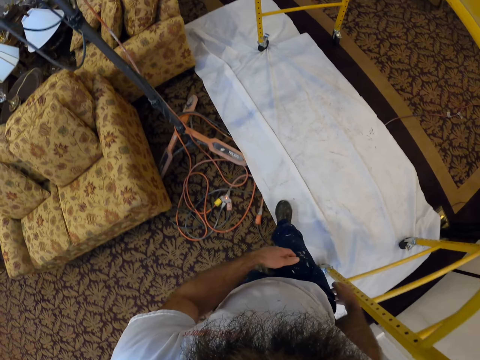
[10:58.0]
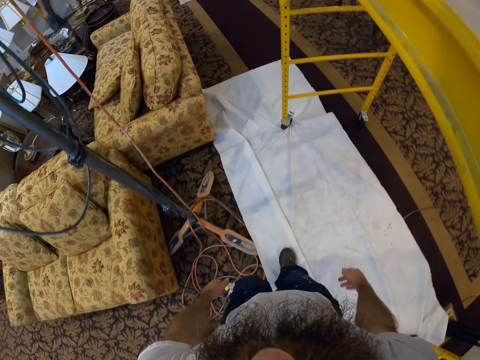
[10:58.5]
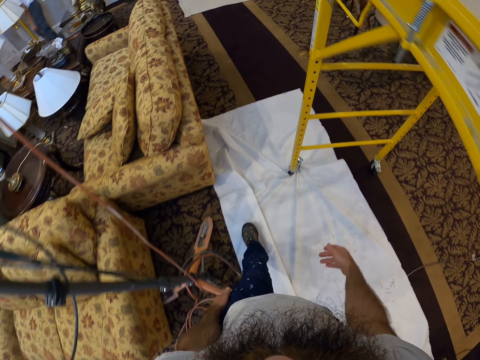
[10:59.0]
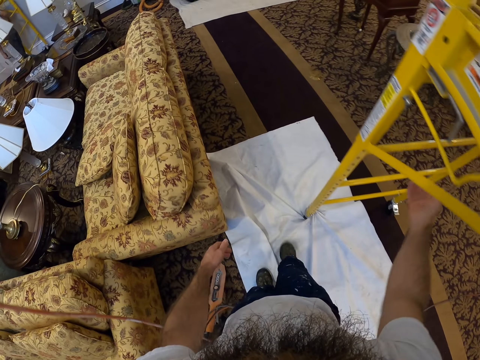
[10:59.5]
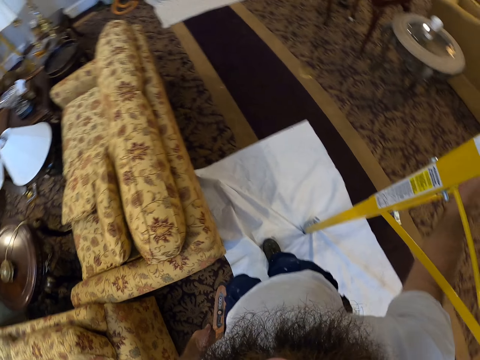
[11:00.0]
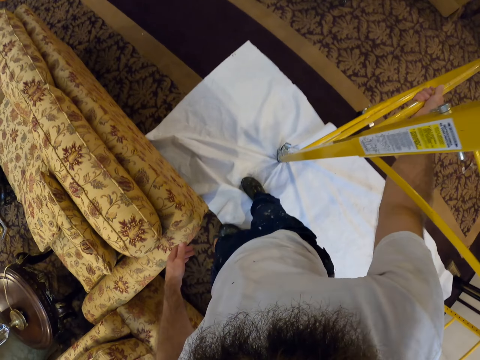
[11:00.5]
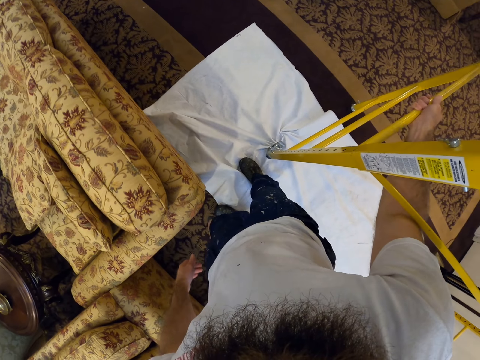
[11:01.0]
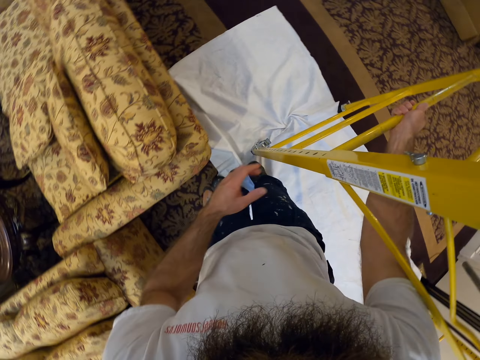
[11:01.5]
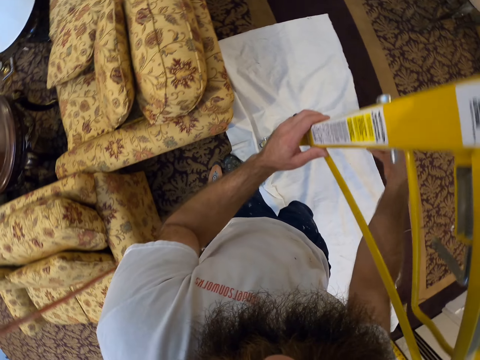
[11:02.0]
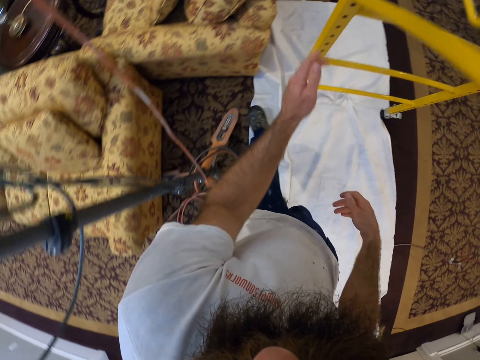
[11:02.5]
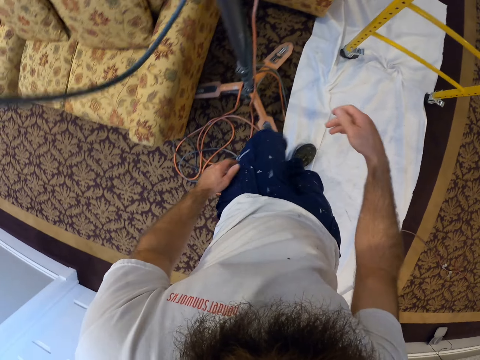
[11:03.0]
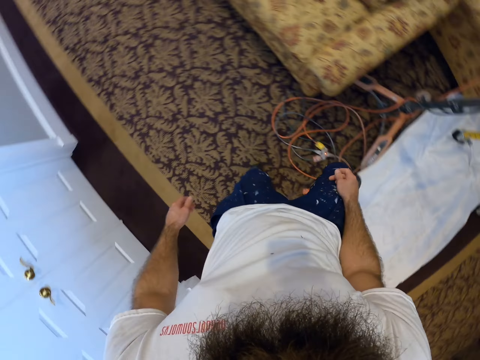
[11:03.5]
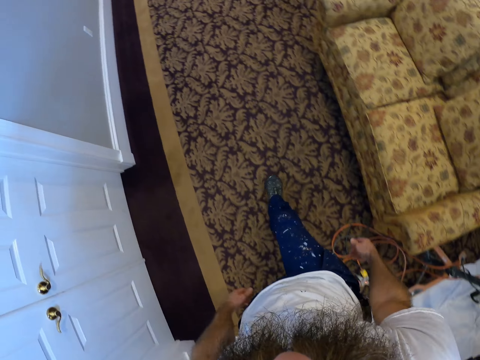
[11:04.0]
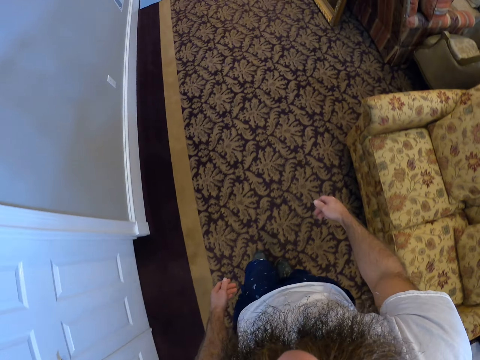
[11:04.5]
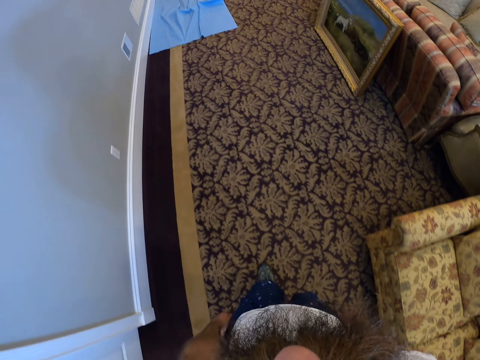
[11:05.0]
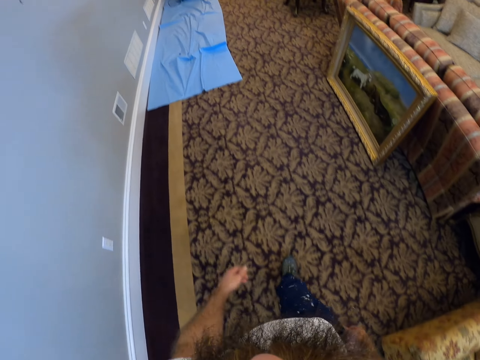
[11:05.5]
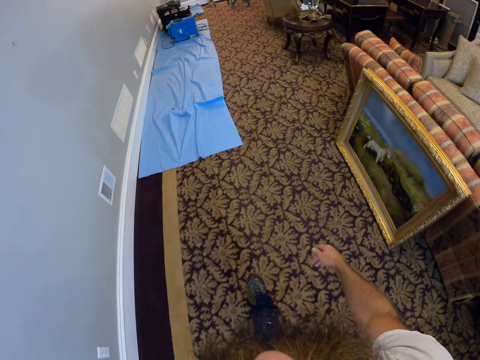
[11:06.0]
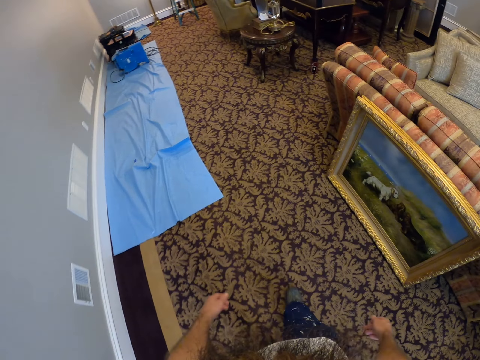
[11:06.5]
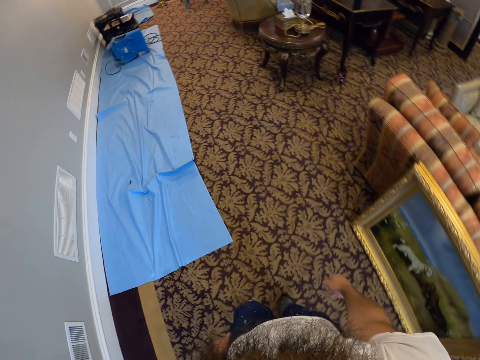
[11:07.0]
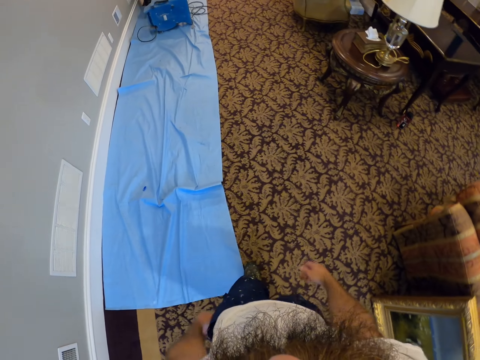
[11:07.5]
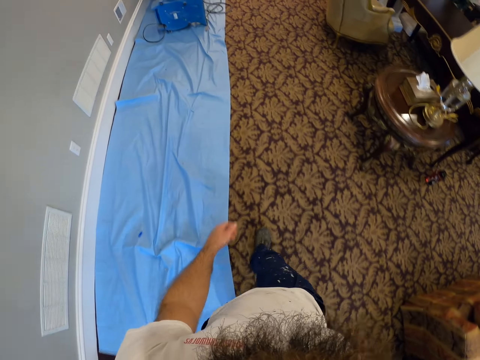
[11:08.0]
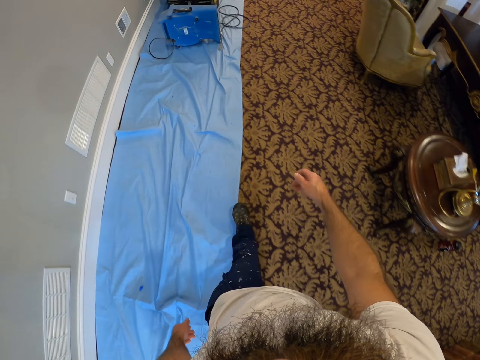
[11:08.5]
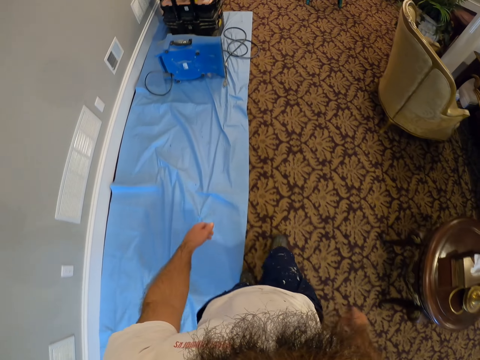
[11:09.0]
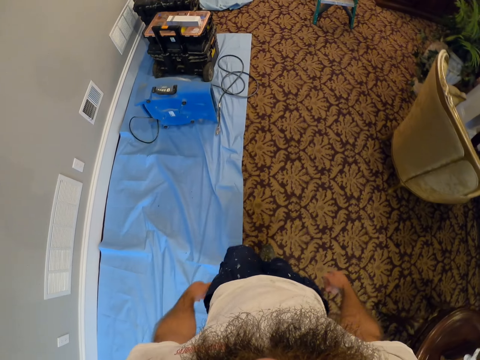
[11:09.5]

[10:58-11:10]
The camera wearer walks around the room. He adjusts the scaffold tower on the canvas on the floor with his right hand. He moves the ladder. He adjusts the scaffold tower on the canvas on the floor with both hands. He walks around the room.

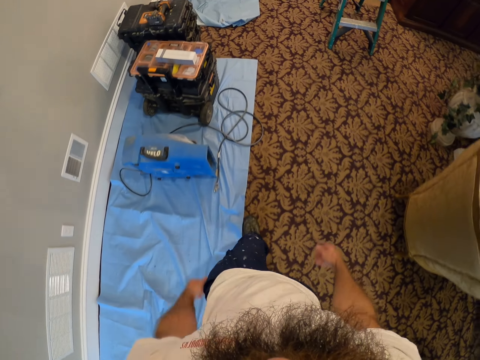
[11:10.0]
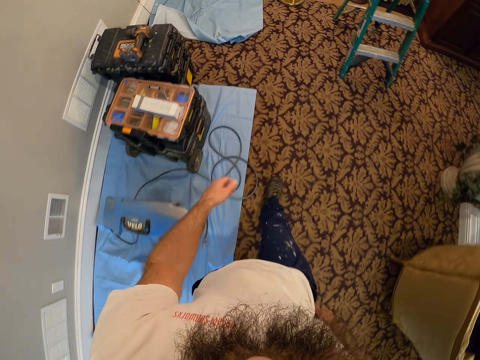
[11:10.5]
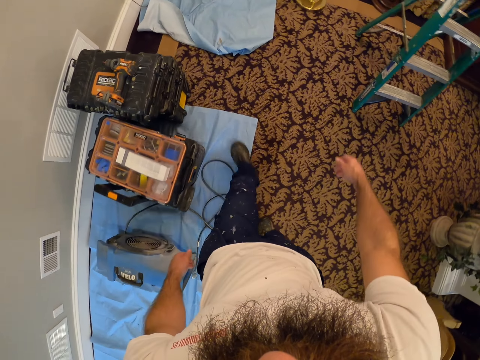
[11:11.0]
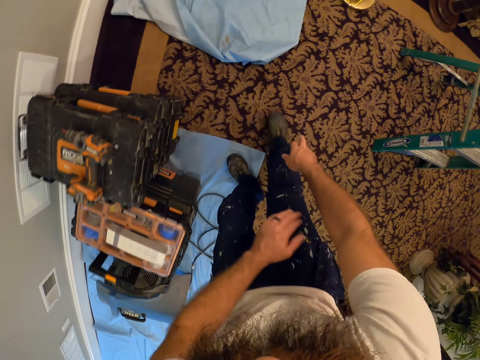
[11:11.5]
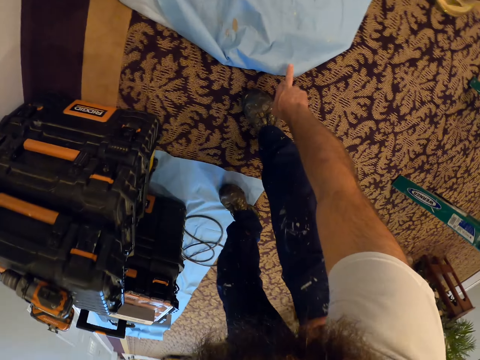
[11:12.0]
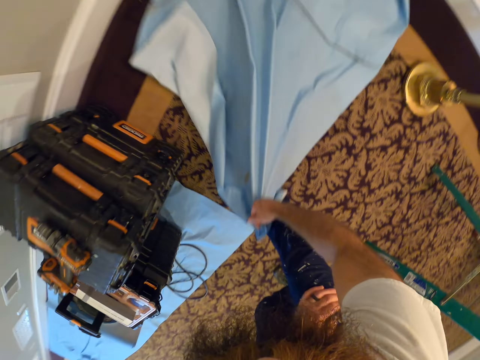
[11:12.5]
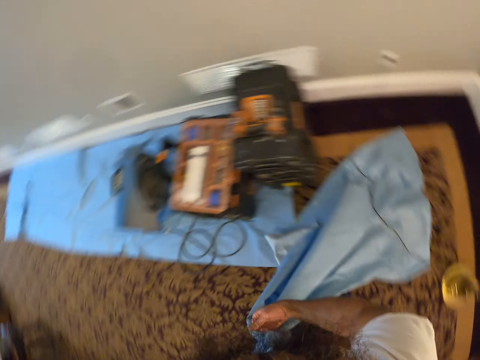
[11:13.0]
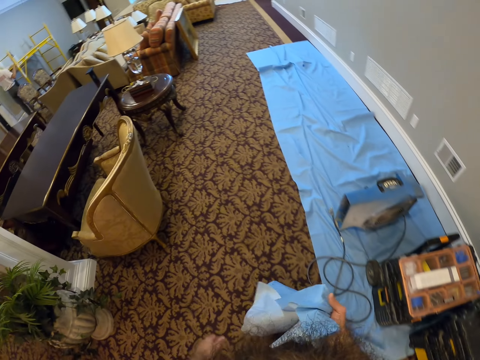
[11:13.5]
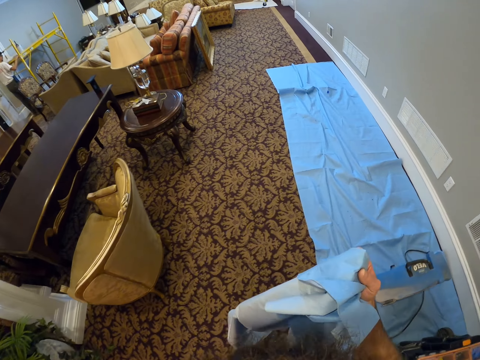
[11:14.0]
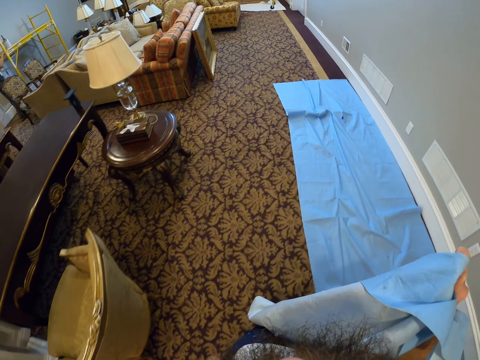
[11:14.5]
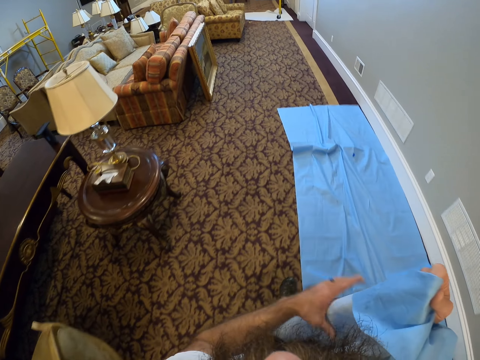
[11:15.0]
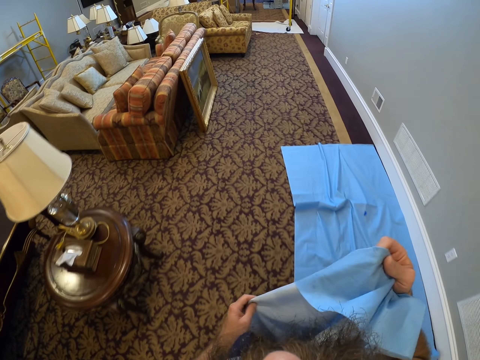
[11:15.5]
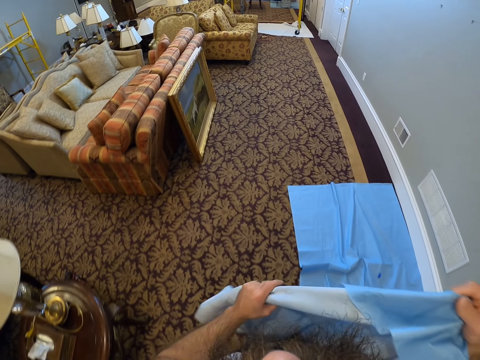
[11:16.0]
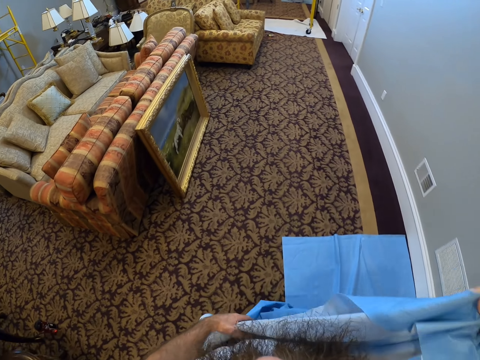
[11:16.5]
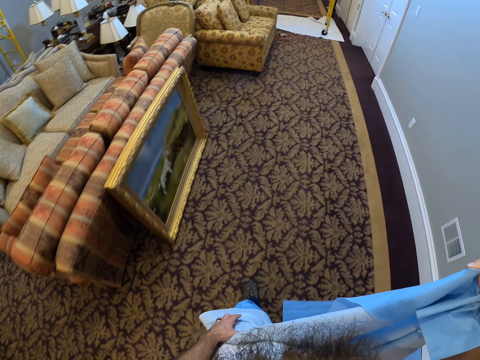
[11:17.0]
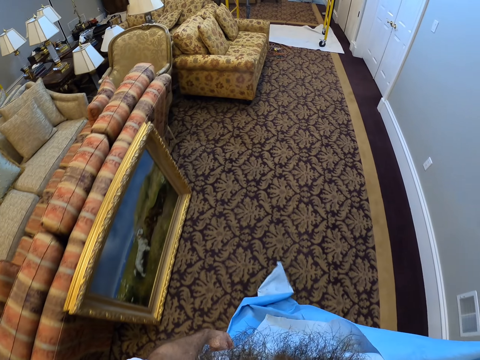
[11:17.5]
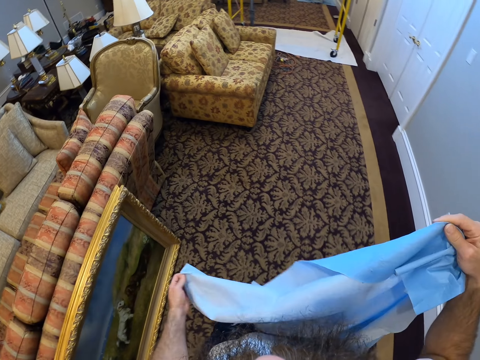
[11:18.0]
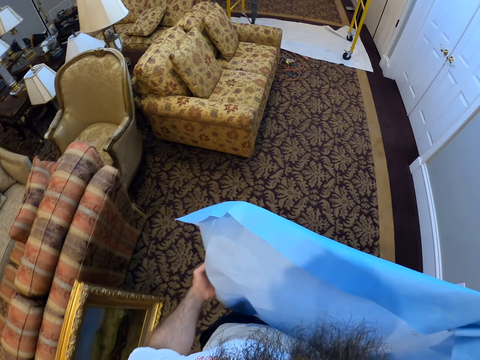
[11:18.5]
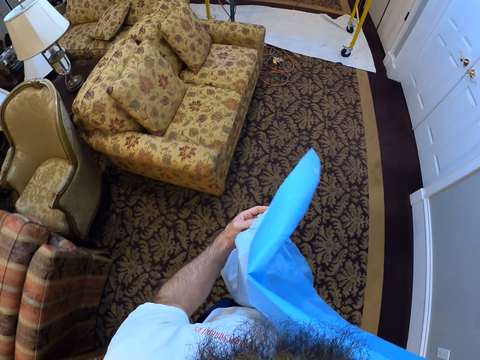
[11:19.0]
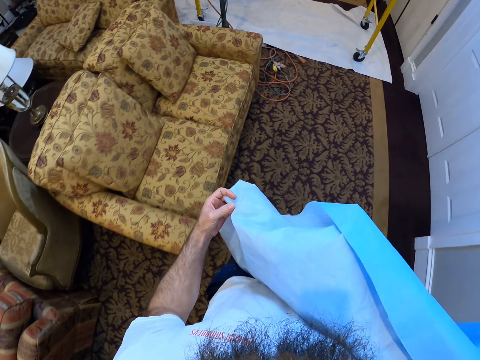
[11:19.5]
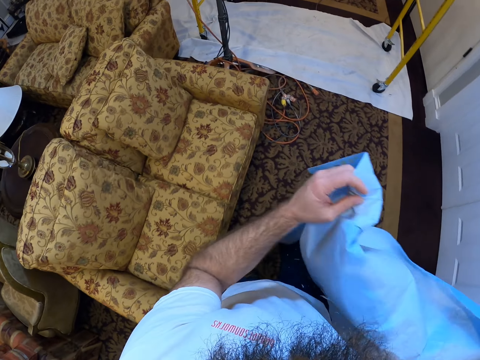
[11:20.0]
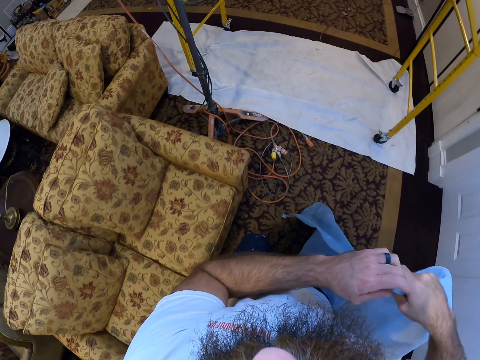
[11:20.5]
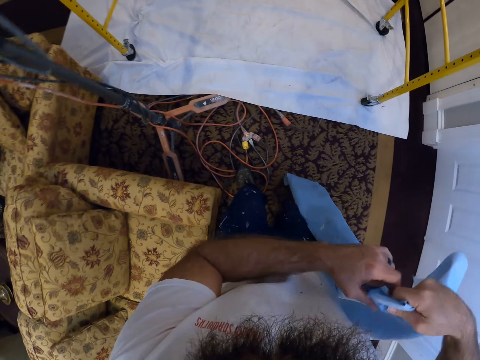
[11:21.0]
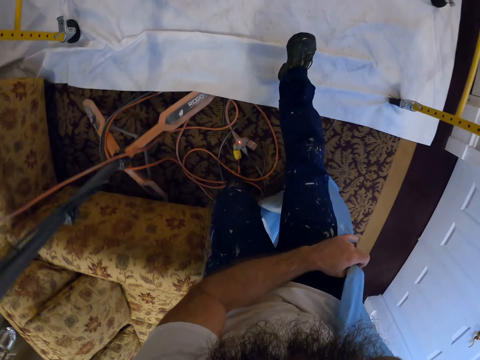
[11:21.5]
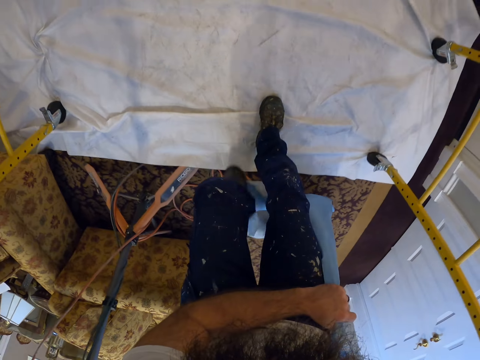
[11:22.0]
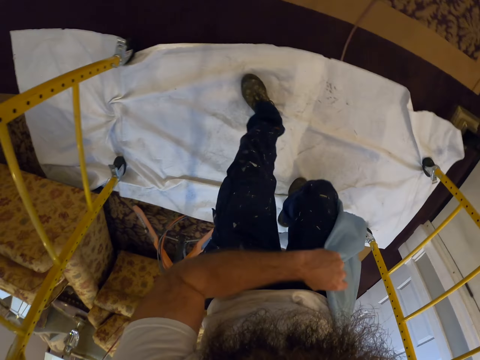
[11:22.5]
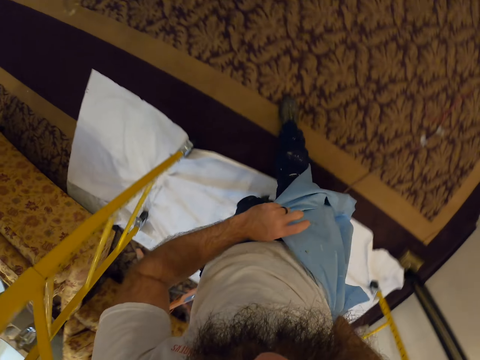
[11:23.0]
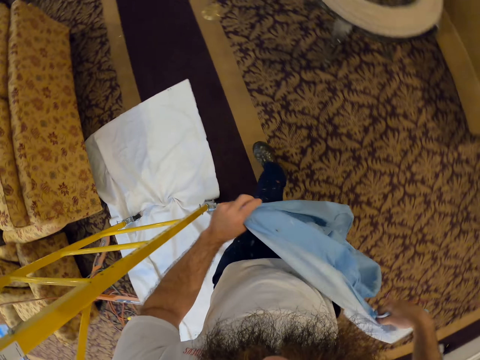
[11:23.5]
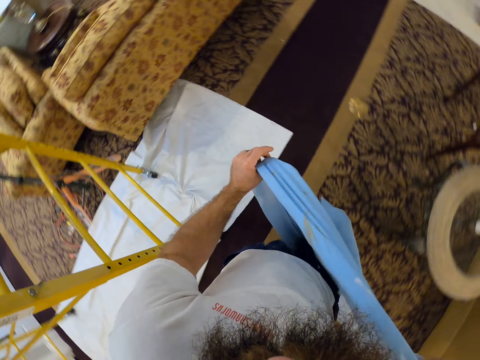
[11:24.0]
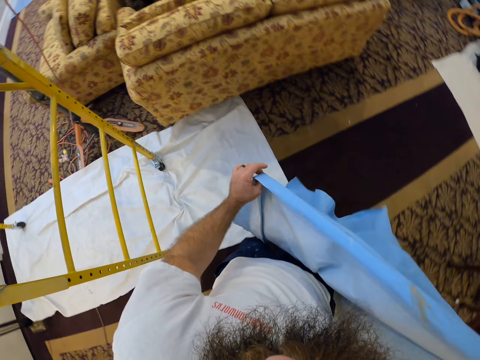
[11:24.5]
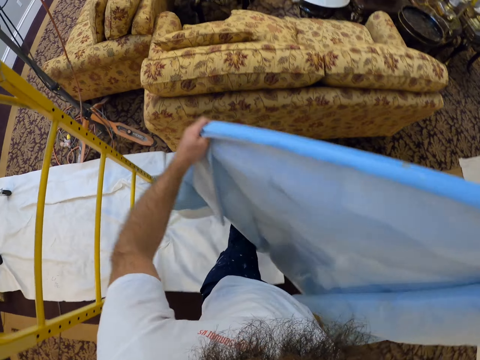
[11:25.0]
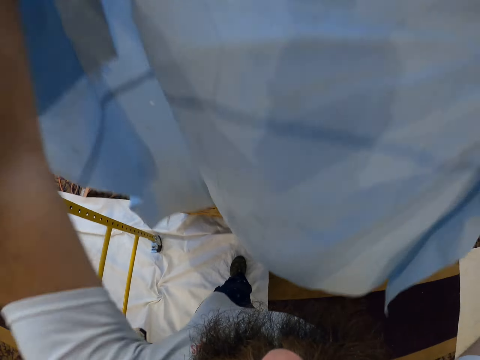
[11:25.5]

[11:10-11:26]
The camera wearer picks up a rubber sheet or paper from the floor with his right hand. He holds the paper on the floor. He walks around the room. He adjusts the rubber sheet with both hands.
